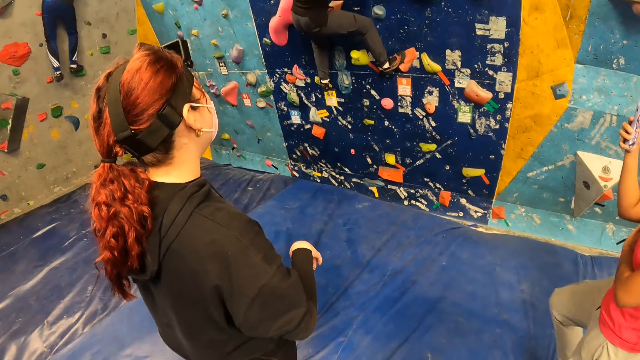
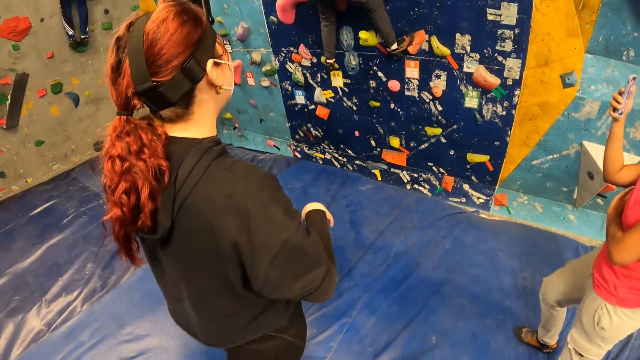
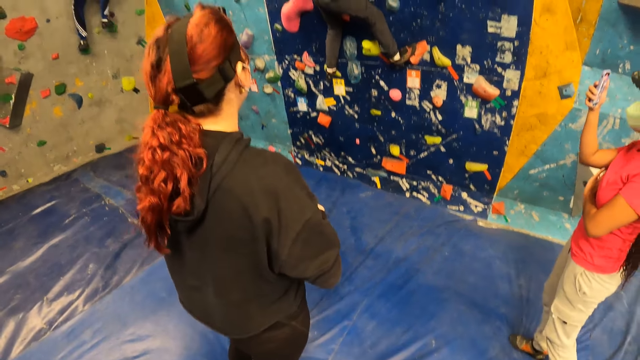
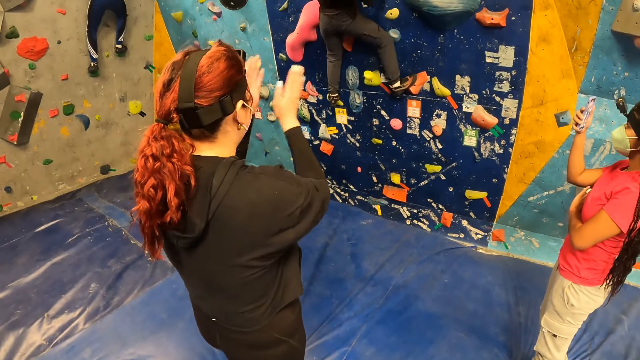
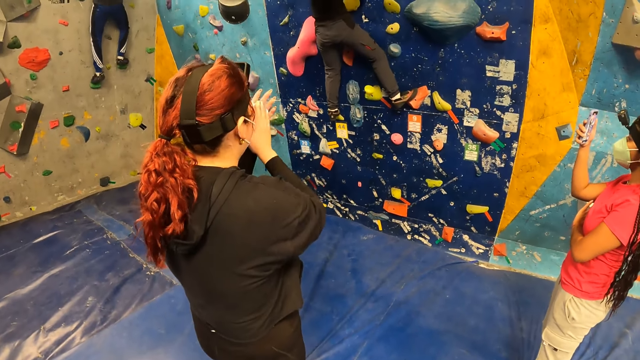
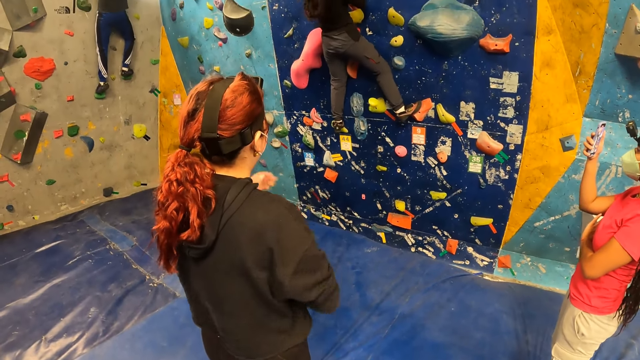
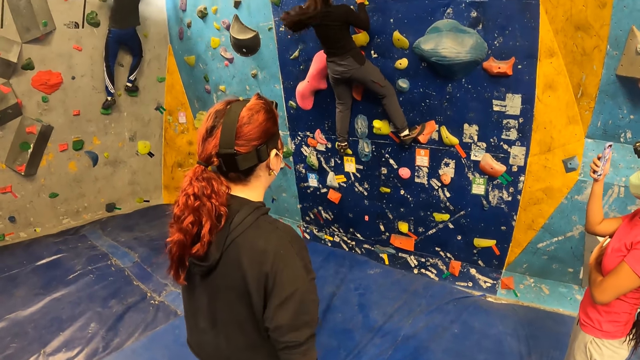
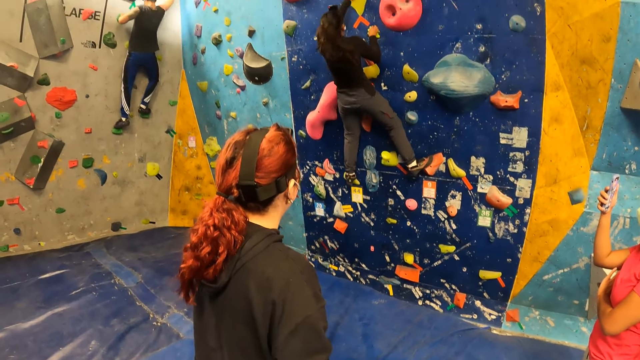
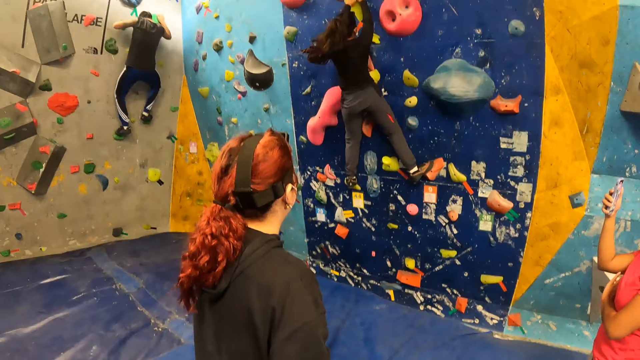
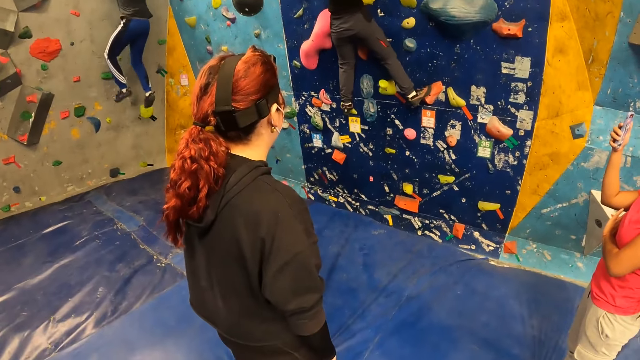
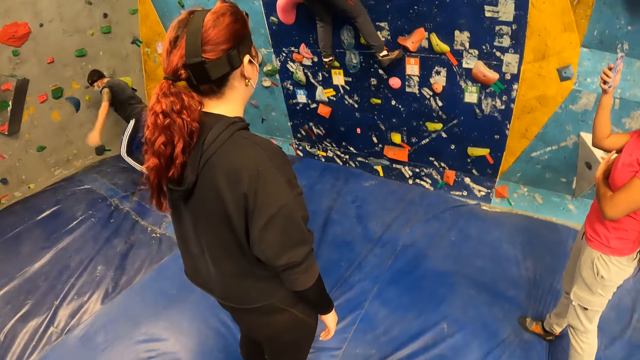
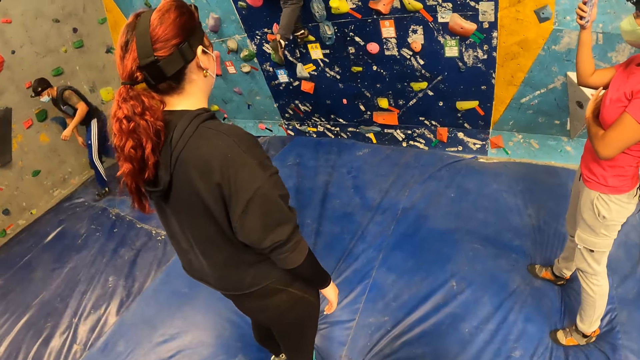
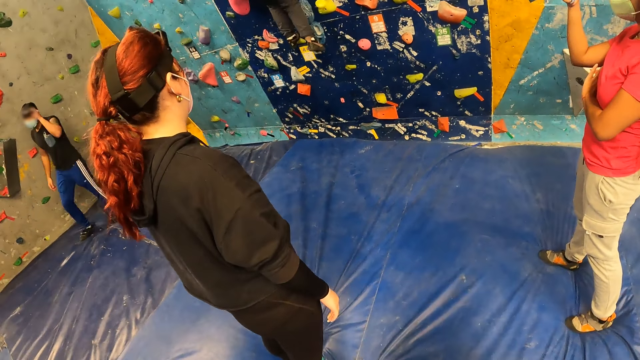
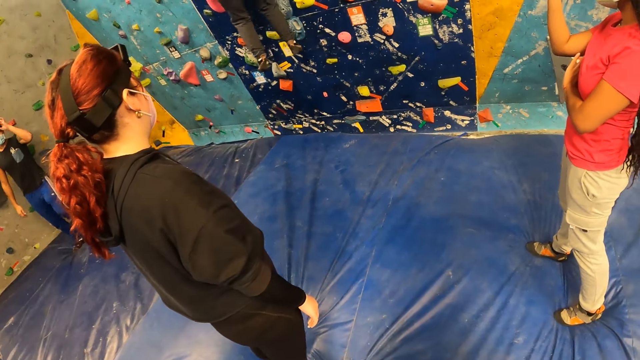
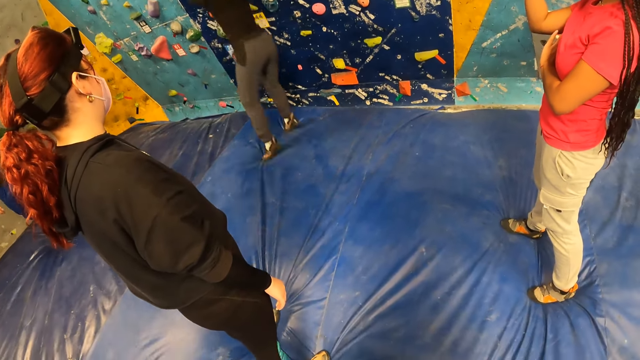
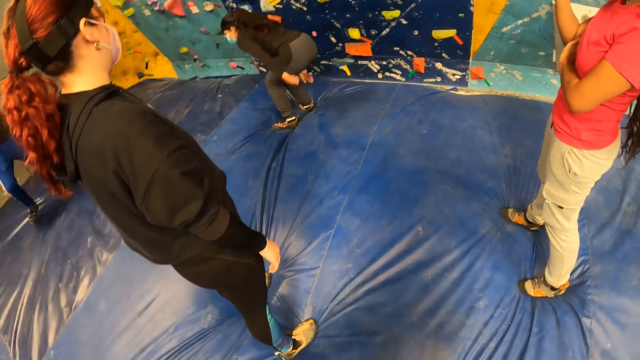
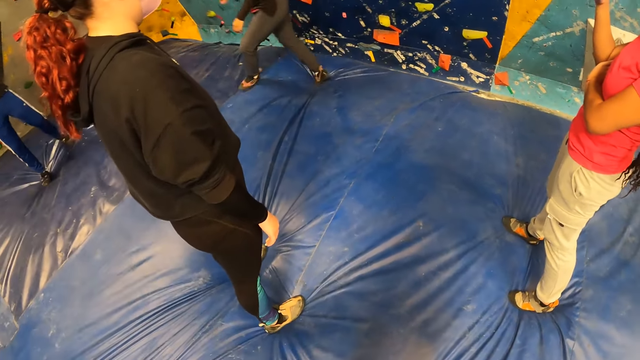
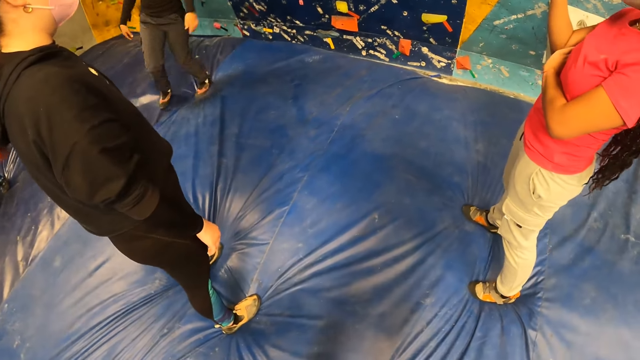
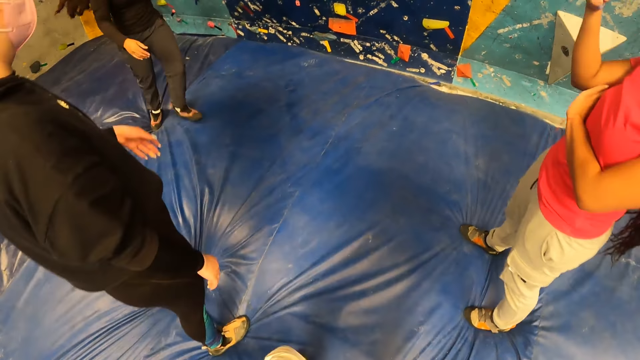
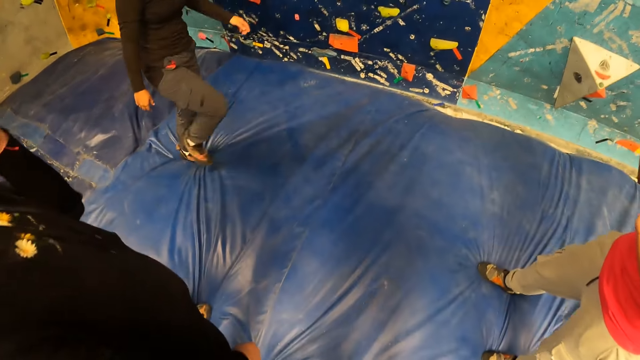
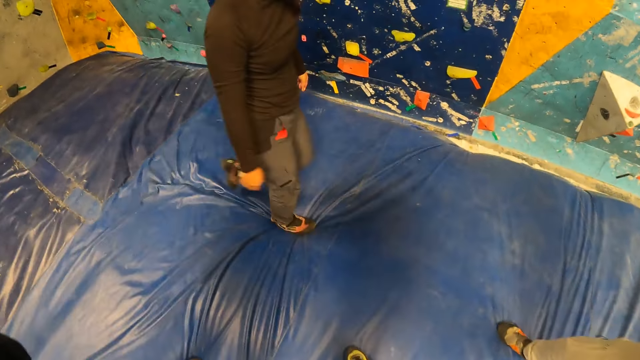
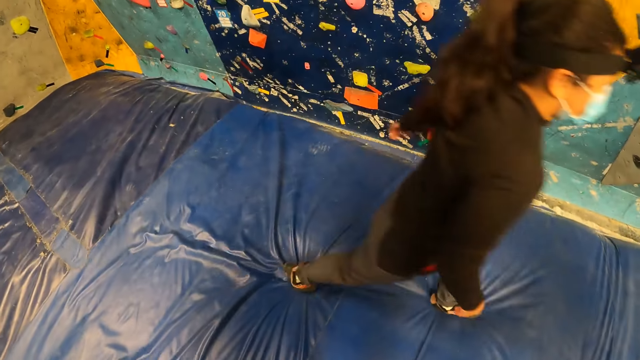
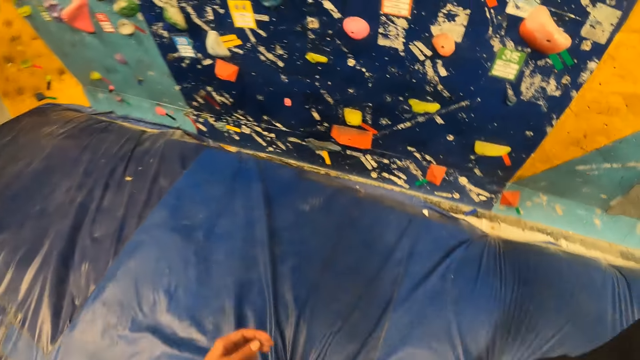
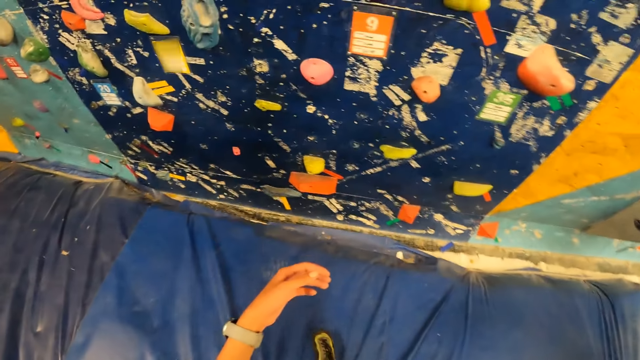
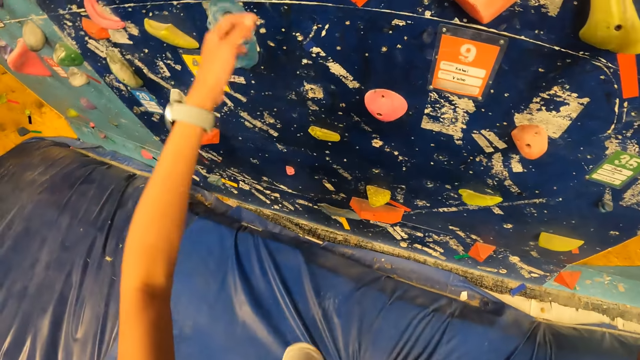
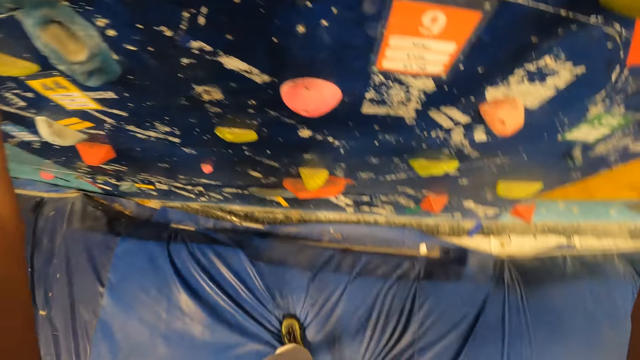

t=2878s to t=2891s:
A woman claps both hands together. Another woman jumps down from the wall. The camera wearer walks around the room. They walk to the wall.

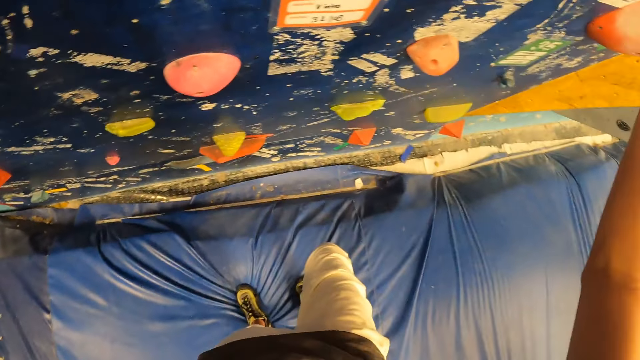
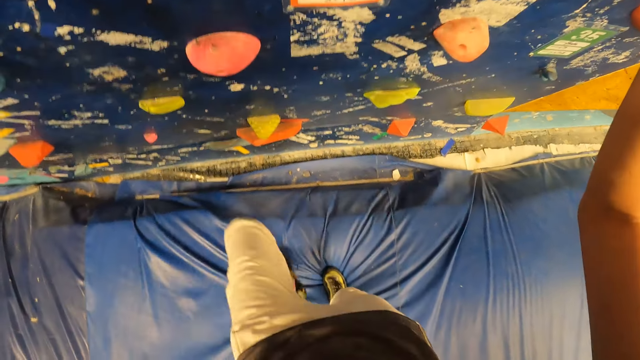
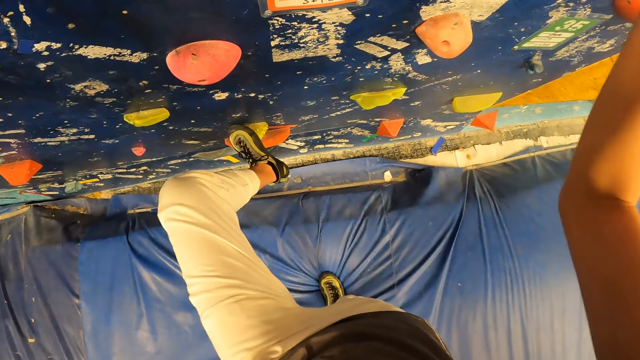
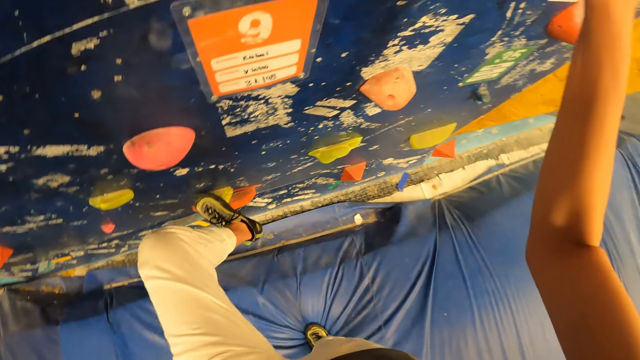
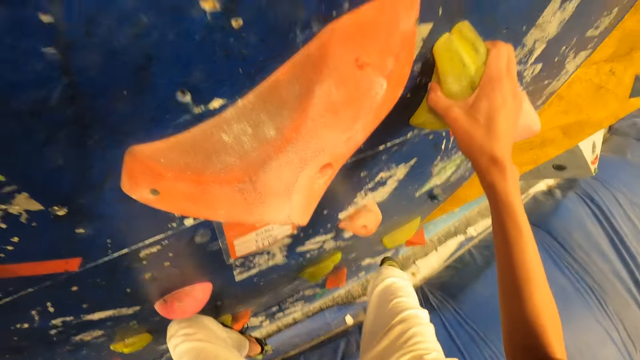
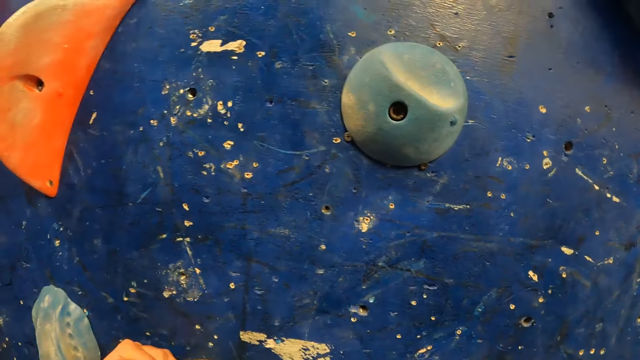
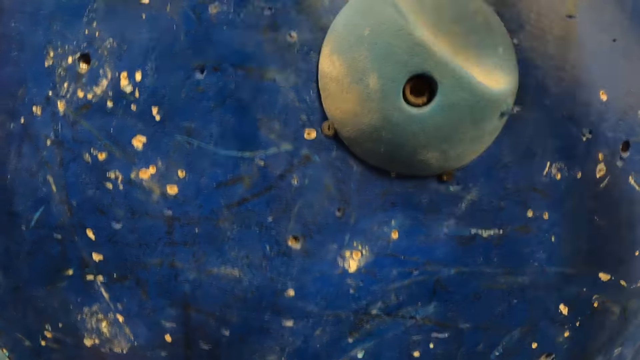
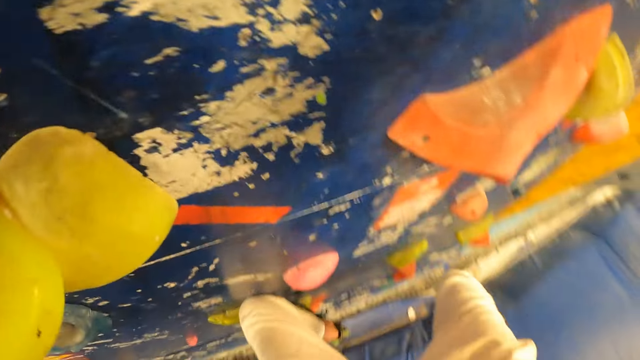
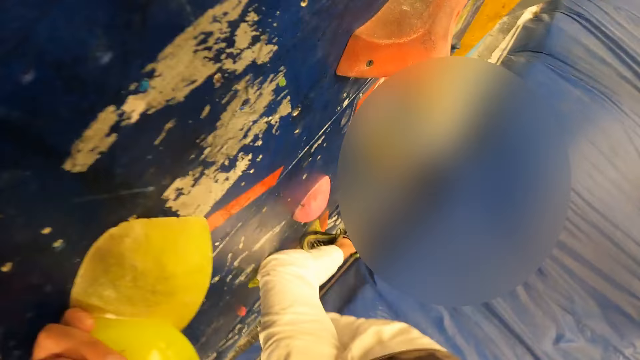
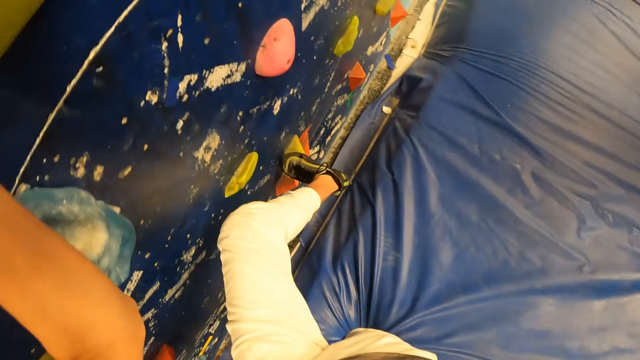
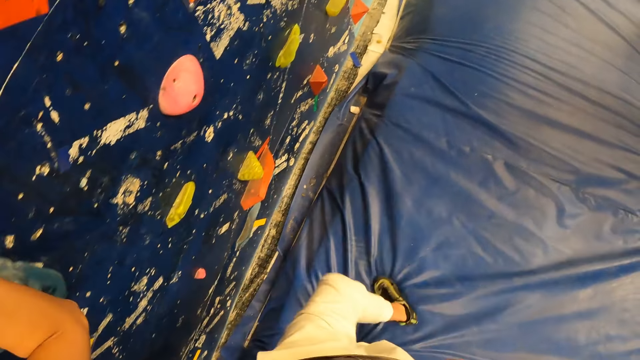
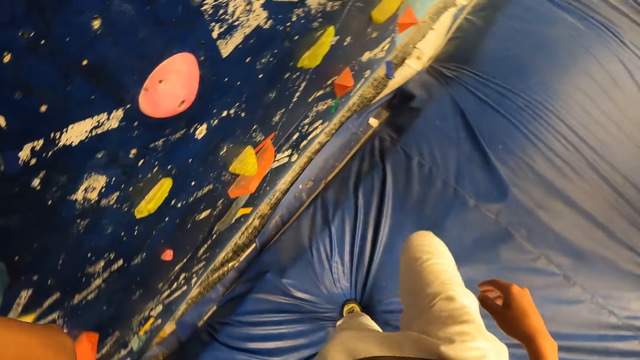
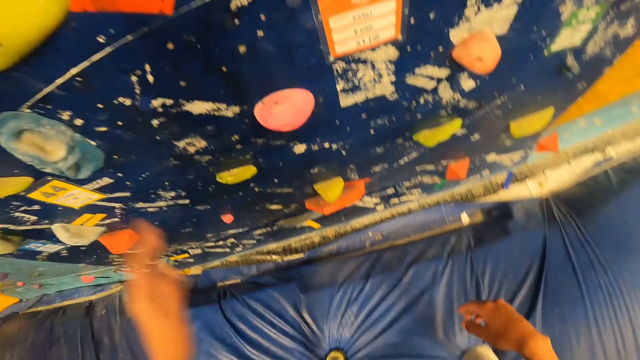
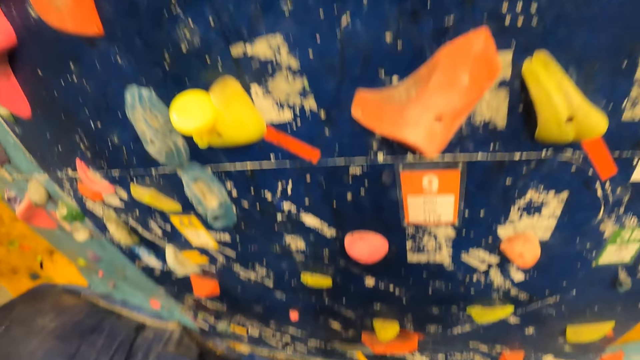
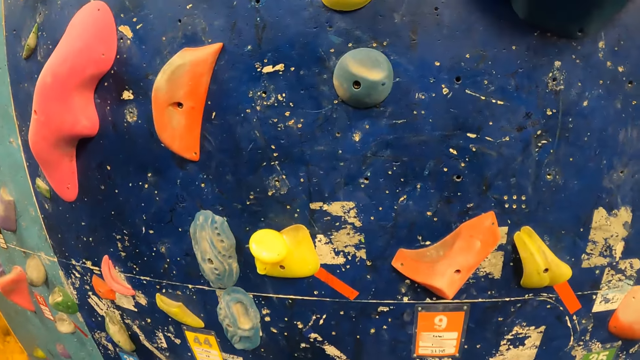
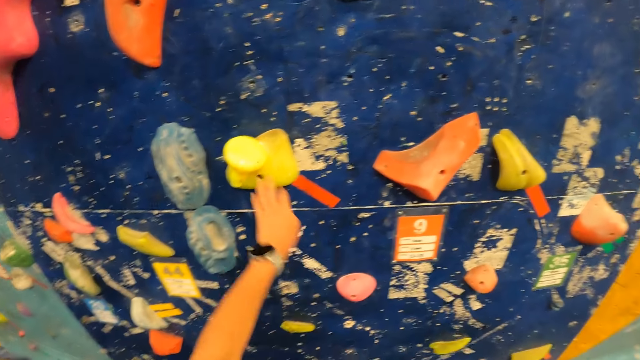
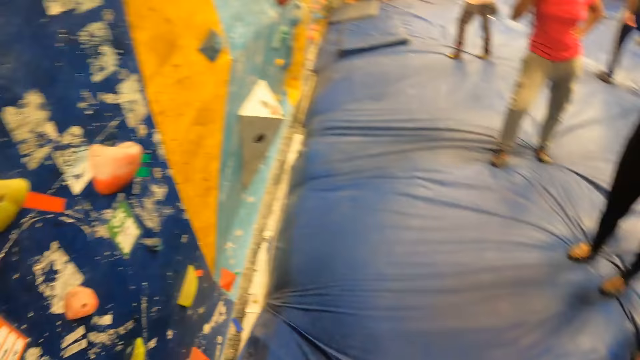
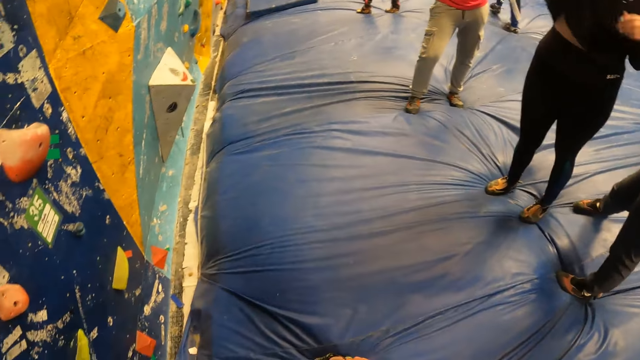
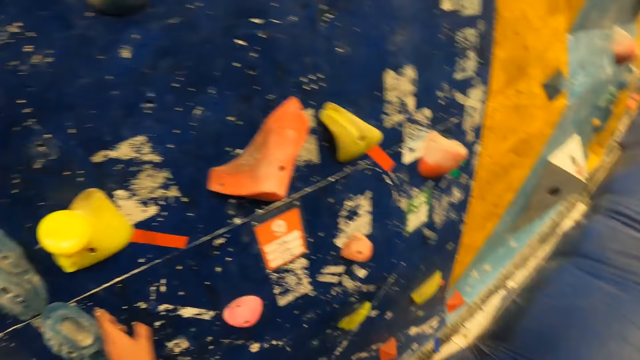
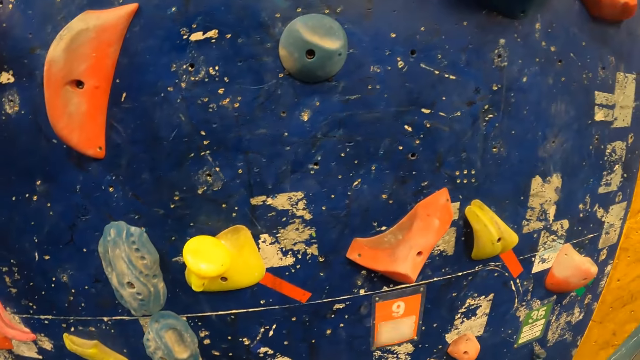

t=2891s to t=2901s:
The camera wearer climbs on a bouldering wall. They play climbing games.
